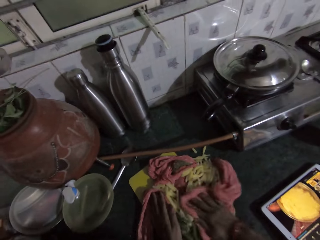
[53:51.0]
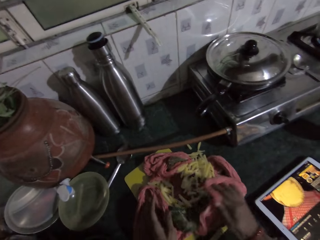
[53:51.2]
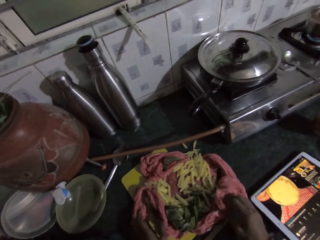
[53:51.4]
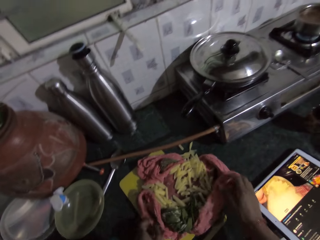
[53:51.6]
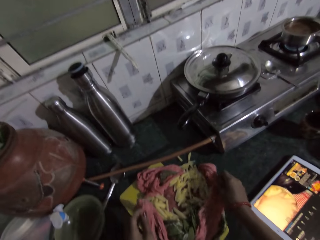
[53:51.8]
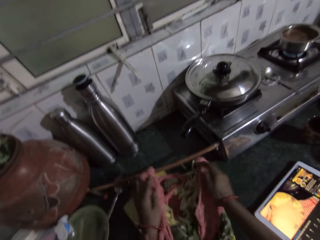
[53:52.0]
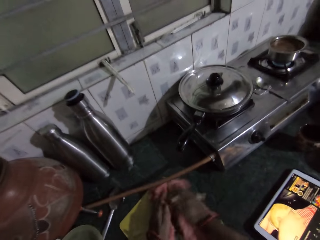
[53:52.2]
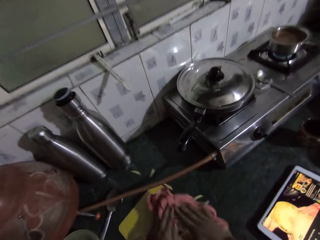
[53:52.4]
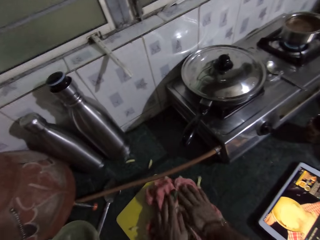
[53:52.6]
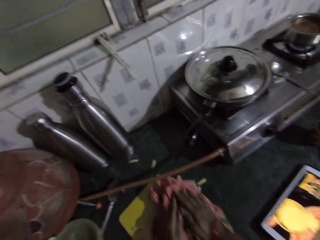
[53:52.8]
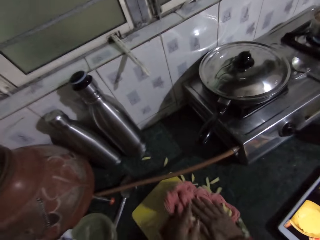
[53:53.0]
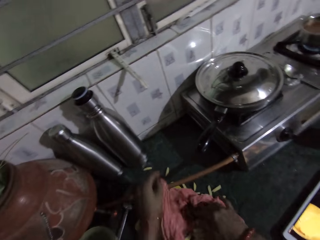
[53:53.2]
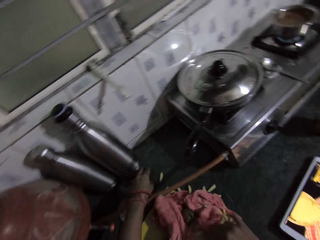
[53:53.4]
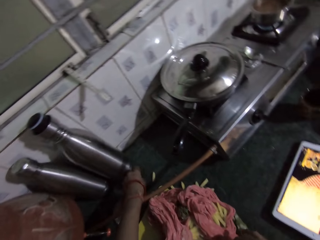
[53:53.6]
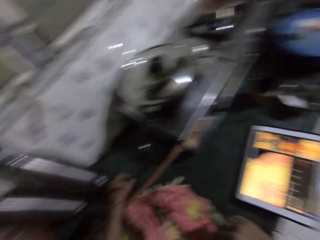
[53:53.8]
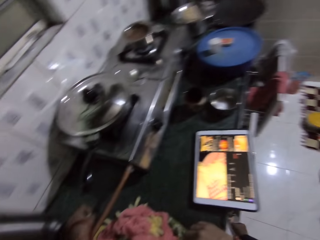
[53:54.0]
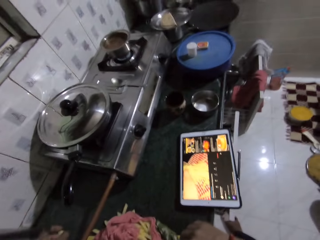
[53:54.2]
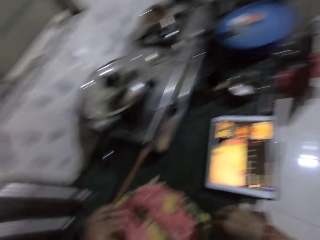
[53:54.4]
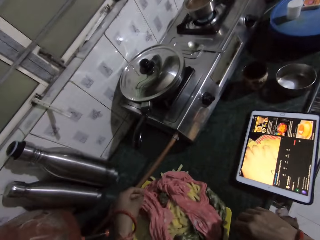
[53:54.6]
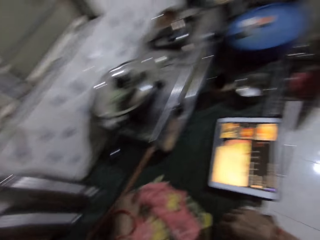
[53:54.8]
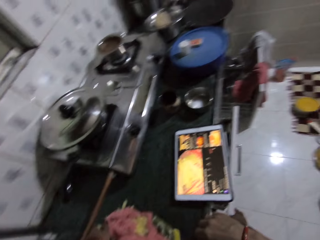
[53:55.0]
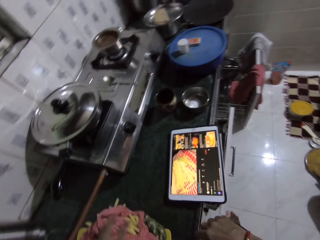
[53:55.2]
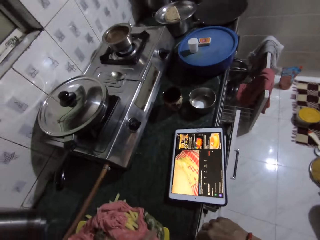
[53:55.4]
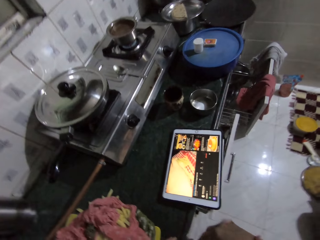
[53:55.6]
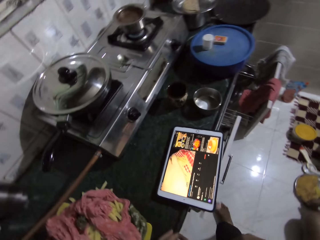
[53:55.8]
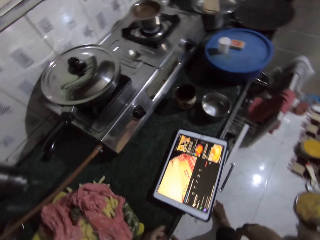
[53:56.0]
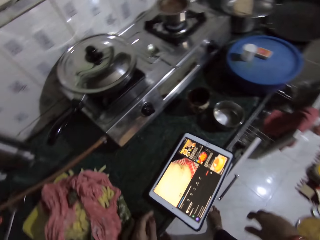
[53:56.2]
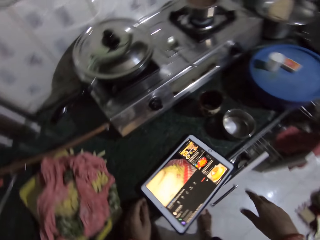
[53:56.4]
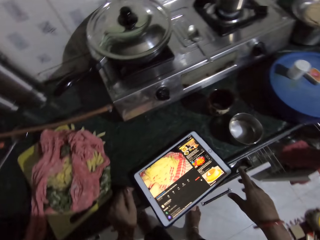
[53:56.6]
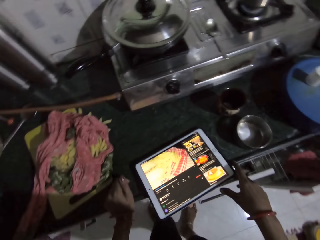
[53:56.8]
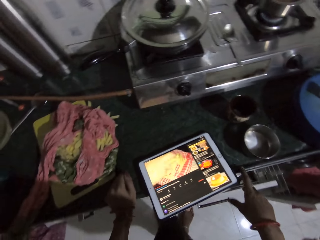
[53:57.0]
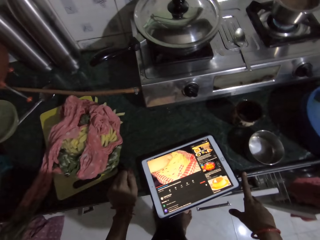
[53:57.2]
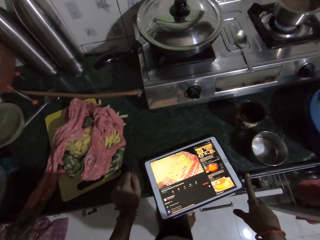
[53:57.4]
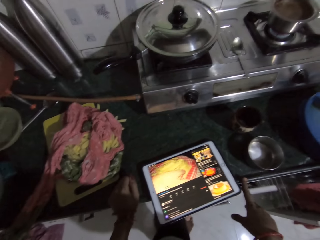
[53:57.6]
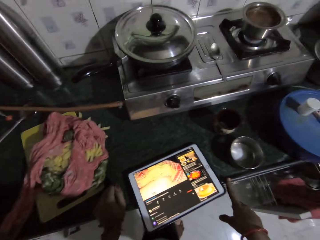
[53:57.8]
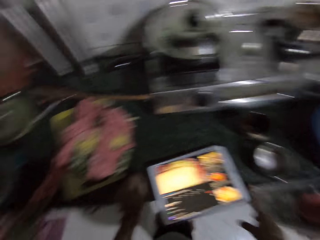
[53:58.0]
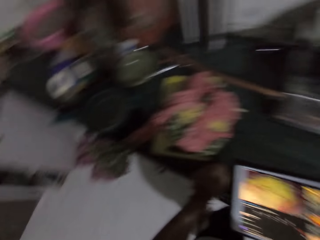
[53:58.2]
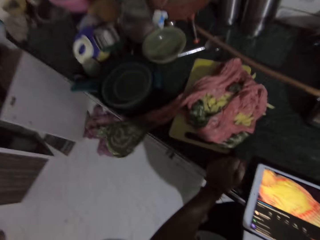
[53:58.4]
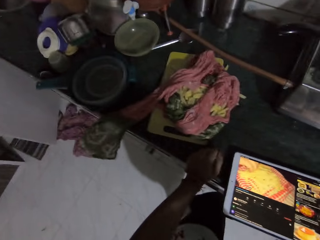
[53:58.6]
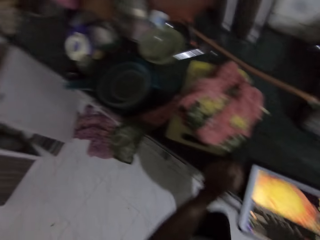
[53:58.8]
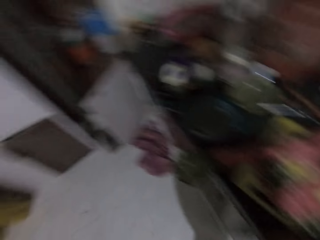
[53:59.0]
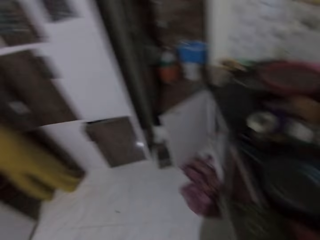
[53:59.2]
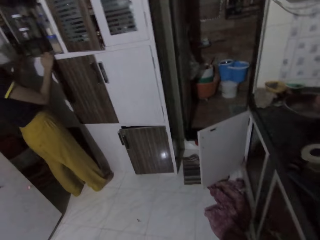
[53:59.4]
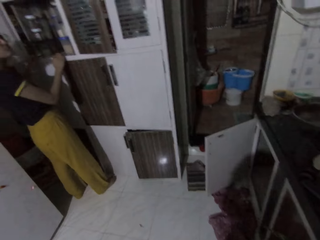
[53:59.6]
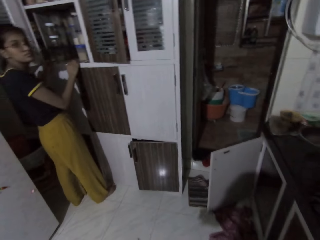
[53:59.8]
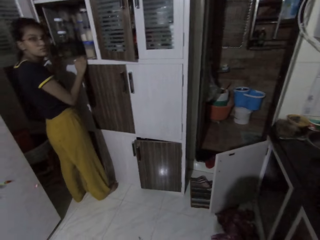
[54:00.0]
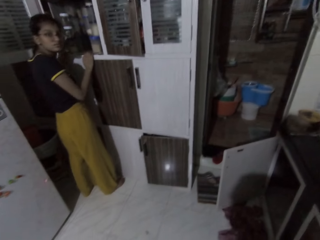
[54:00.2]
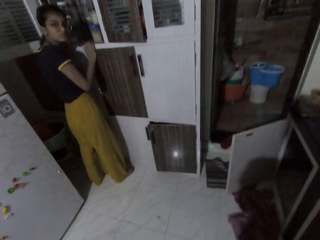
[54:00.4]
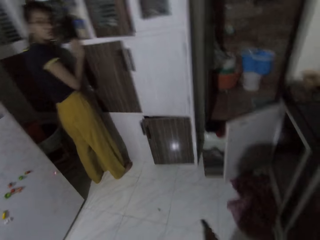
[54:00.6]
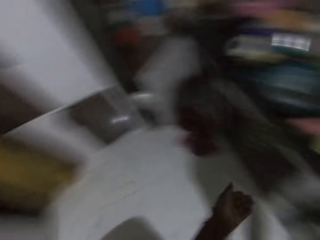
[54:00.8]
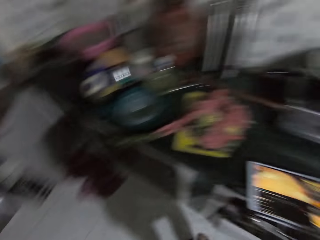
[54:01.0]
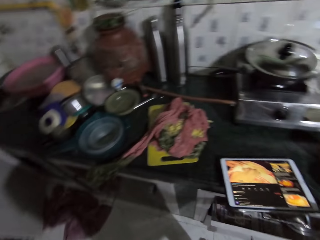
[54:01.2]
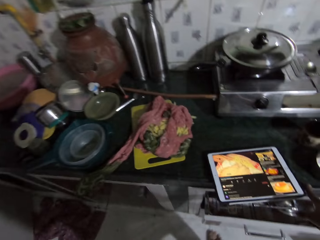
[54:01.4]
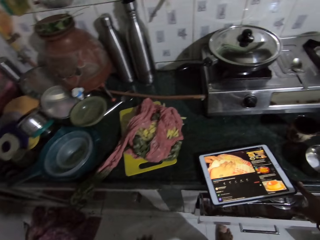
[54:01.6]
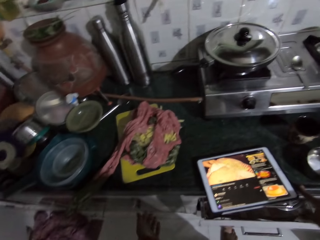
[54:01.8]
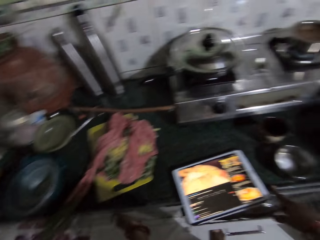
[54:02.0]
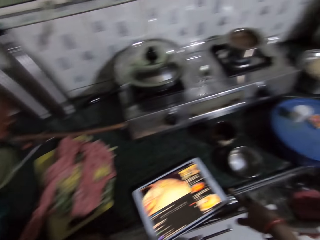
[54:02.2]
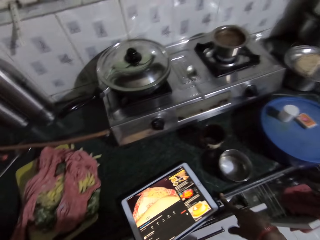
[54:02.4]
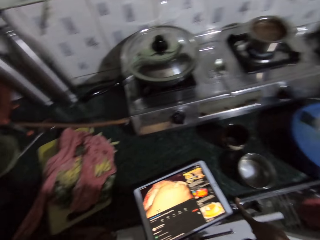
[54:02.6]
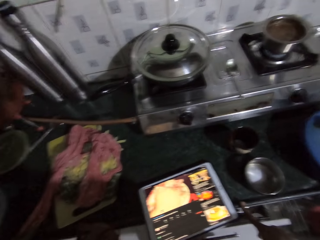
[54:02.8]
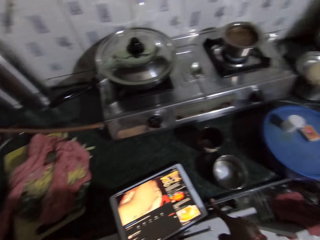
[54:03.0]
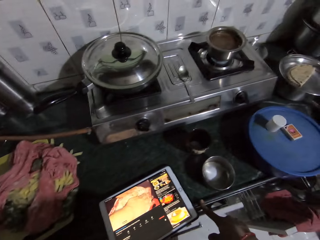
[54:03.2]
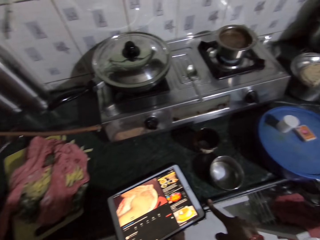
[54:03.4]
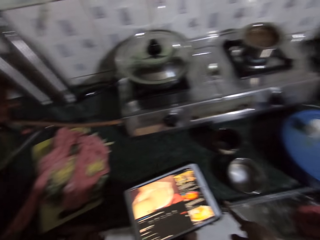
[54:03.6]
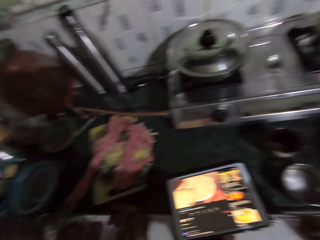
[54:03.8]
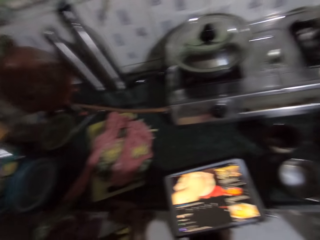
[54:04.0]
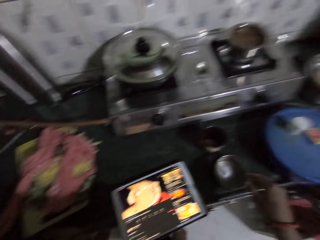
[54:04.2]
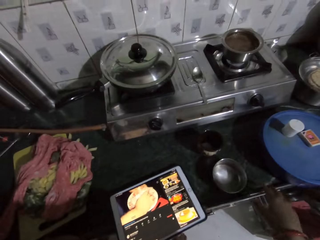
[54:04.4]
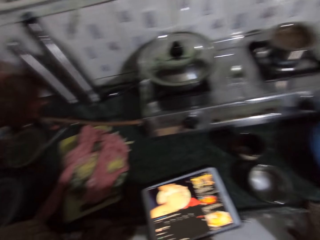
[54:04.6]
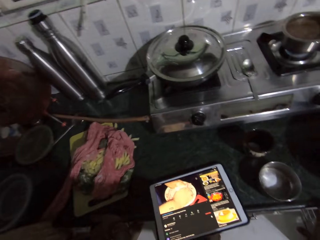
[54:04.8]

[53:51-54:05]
The camera wearer covers the chips with the fabric on the countertop with both hands. She presses the fabric on the countertop with both hands. She picks the chips from the countertop with her left hand. She drops the chips in the fabric on the countertop with her left hand. She places her left hand on the countertop. She places her right hand on the countertop. She pulls a drawer with her left leg. She holds a table. She converses with the woman. The woman places her right hand on a wall shelf. The camera wearer gesticulates with her left hand. She places her left hand on the drawer. She pulls the drawer with her left leg.

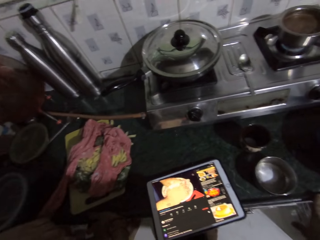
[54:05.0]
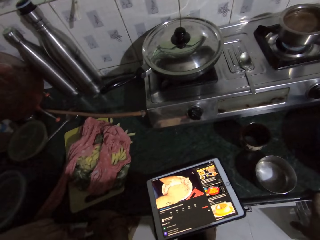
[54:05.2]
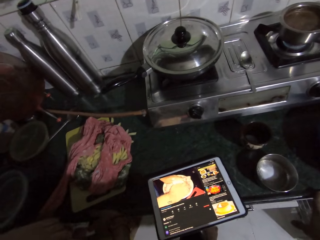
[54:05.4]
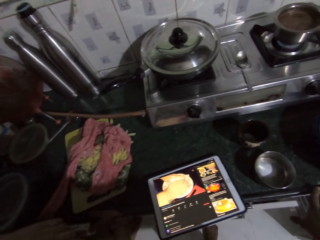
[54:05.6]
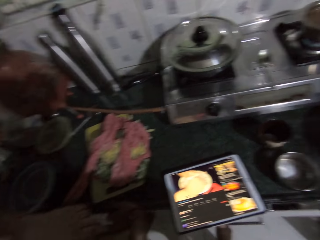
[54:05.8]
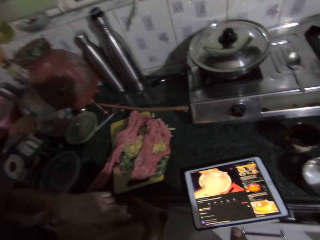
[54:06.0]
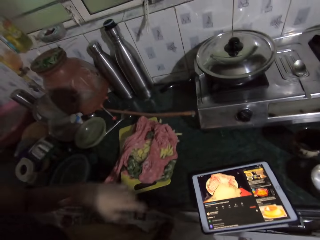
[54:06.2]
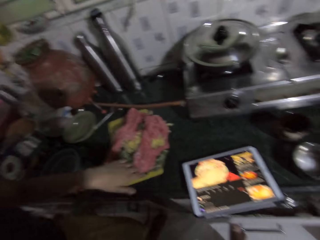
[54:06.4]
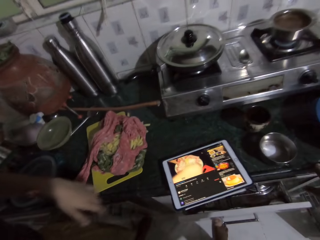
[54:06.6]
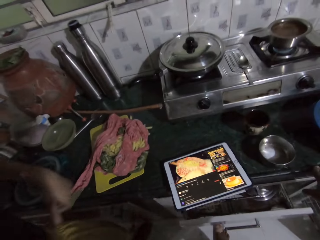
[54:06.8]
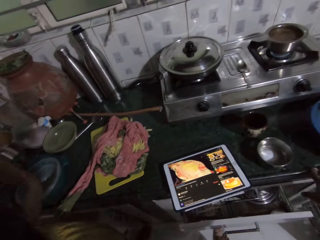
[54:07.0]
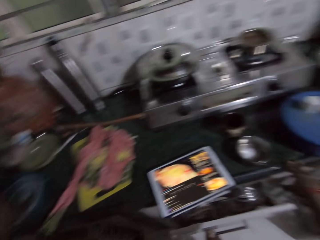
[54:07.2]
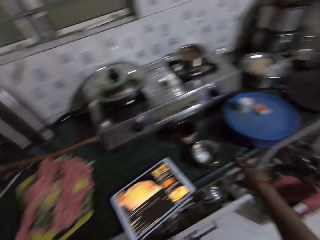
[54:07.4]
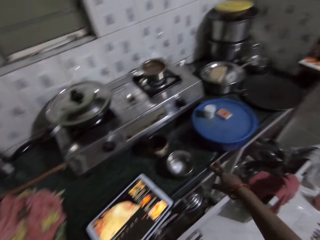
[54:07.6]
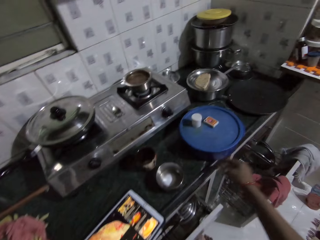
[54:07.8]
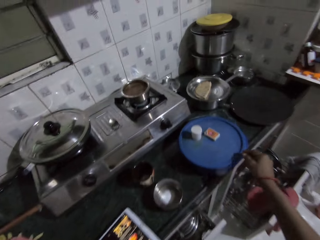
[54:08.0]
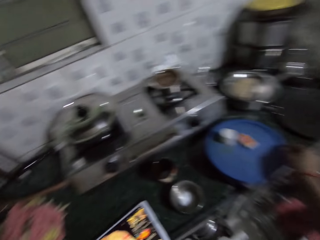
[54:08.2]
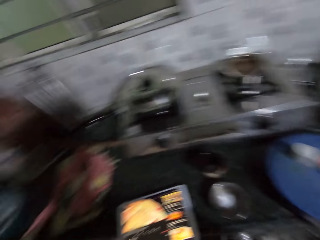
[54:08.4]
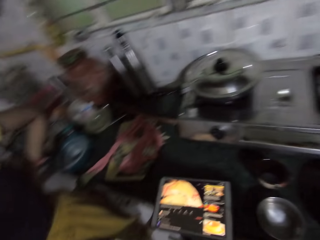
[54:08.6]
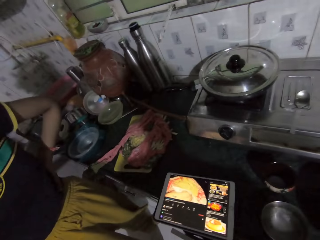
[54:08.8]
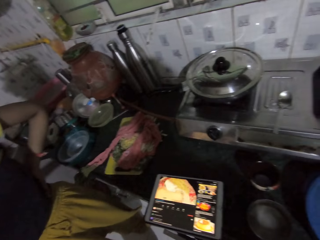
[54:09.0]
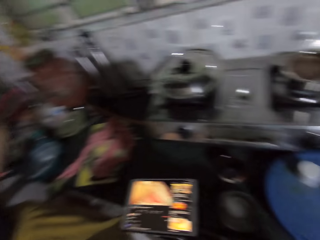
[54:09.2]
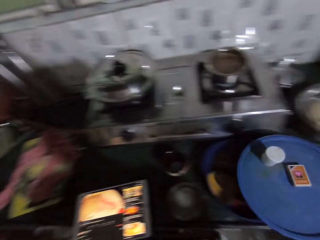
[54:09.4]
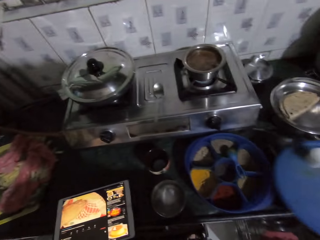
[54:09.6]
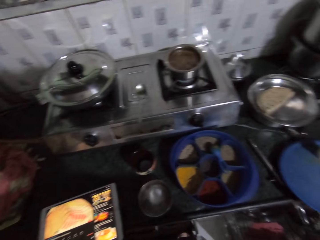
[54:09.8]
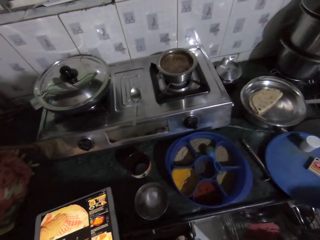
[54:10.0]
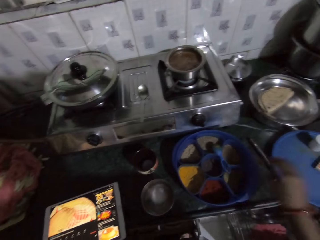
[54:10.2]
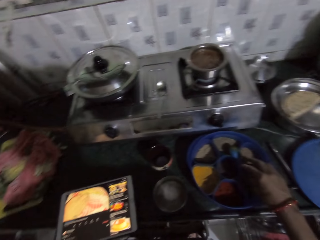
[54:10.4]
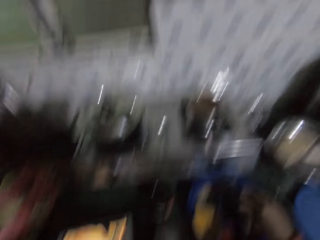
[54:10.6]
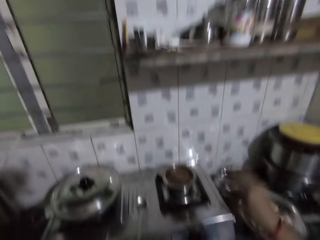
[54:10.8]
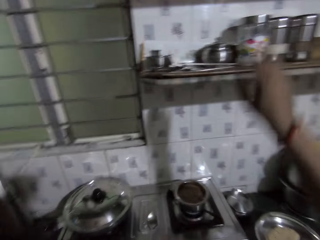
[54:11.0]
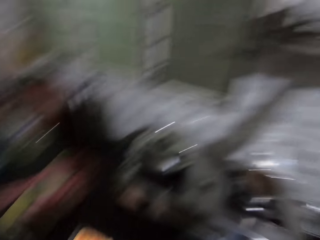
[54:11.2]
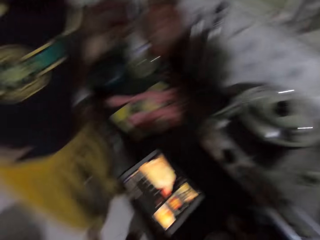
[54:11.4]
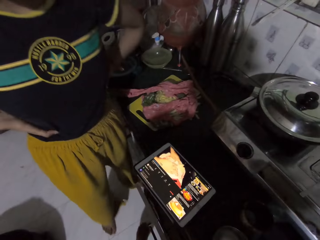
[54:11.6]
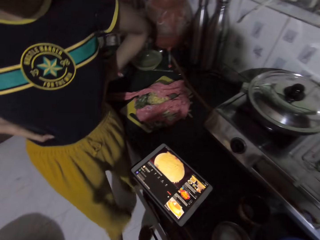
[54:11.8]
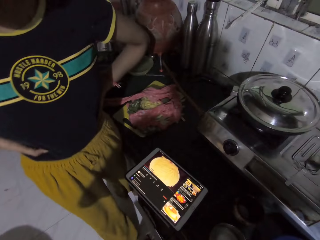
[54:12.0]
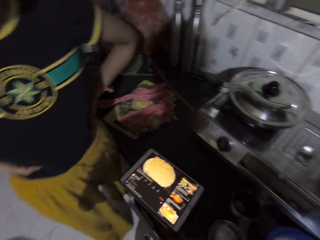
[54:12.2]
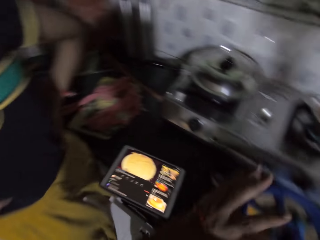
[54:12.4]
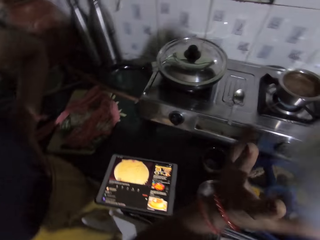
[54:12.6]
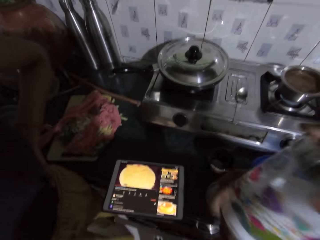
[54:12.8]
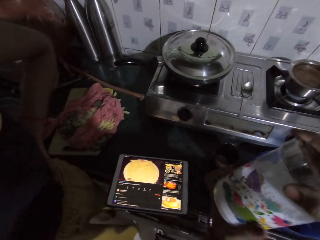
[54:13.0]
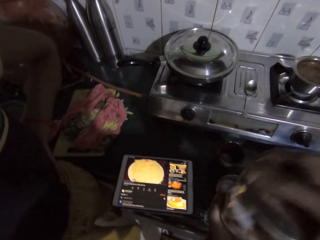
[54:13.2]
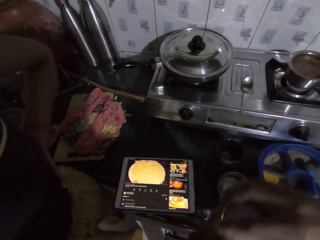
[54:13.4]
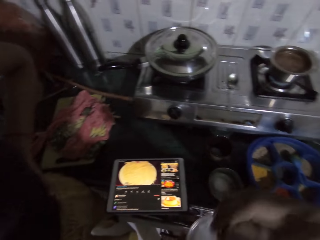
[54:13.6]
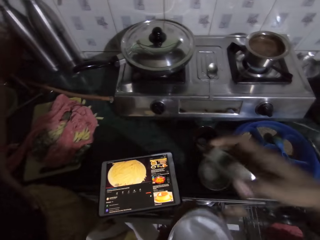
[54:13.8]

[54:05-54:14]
The camera wearer opens the drawer with her left leg. The woman gesticulates with her left hand. The camera wearer opens the lid on the countertop with her right hand. She drops the lid on the countertop with her right hand. She raises her right hand. The woman puts both hands akimbo and moves. The camera wearer places the salt bottle on her left hand with her right hand. She opens the salt bottle with her right hand.
